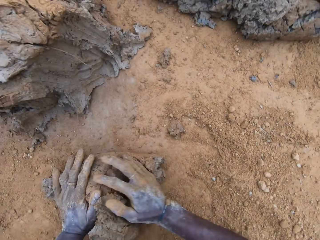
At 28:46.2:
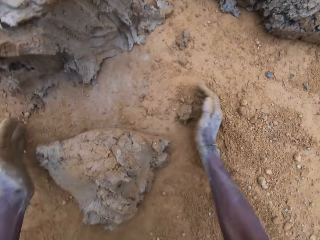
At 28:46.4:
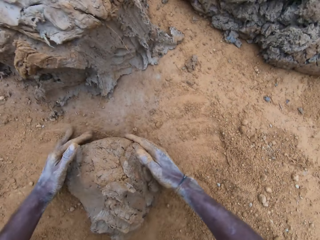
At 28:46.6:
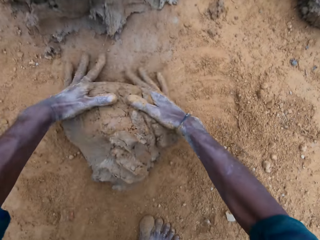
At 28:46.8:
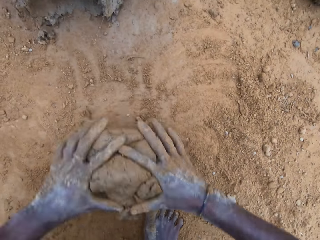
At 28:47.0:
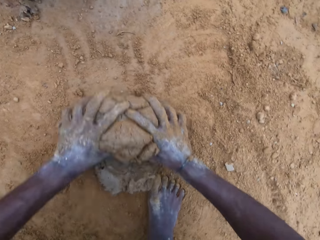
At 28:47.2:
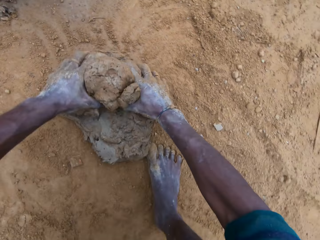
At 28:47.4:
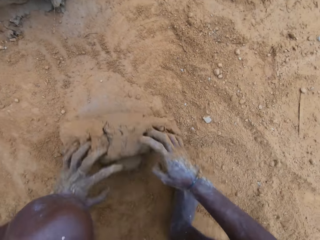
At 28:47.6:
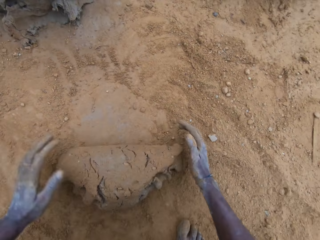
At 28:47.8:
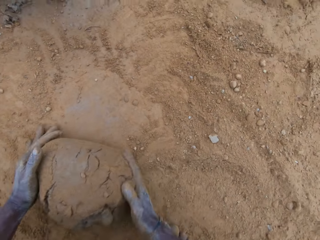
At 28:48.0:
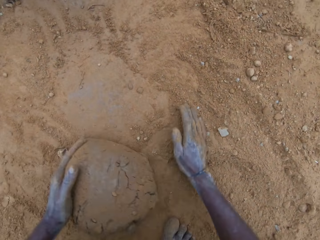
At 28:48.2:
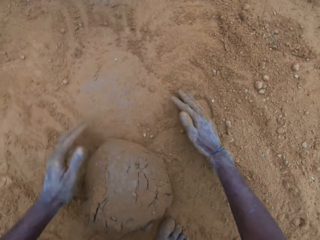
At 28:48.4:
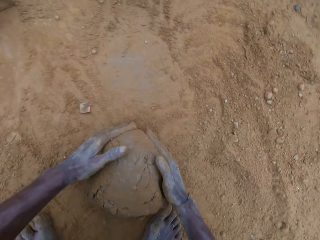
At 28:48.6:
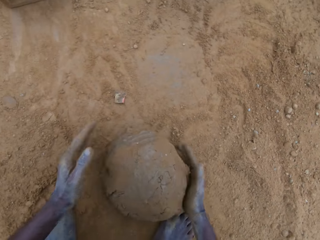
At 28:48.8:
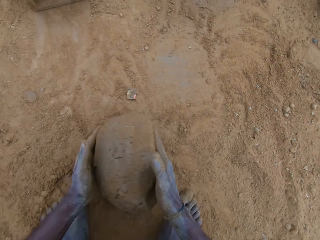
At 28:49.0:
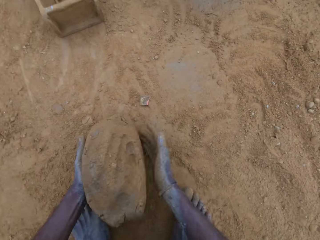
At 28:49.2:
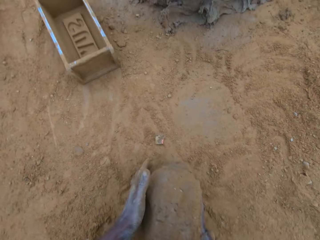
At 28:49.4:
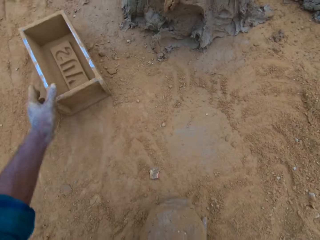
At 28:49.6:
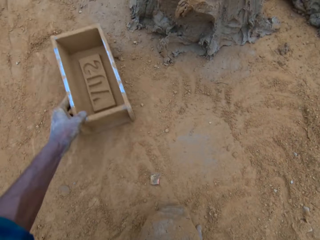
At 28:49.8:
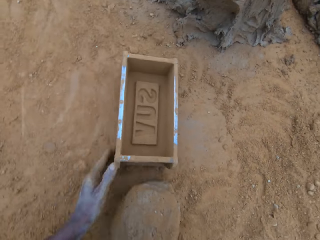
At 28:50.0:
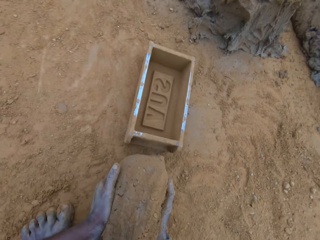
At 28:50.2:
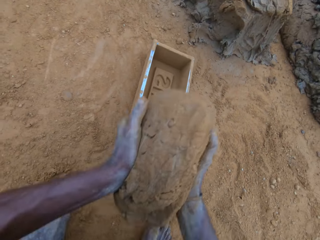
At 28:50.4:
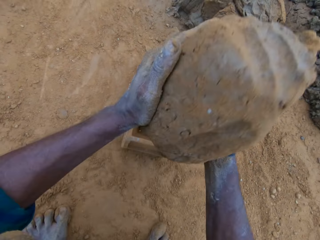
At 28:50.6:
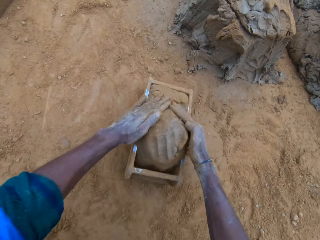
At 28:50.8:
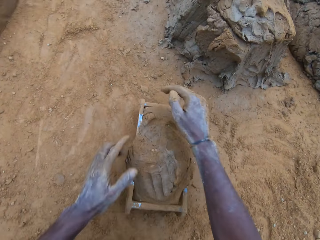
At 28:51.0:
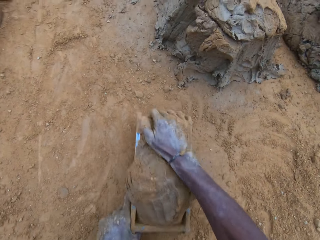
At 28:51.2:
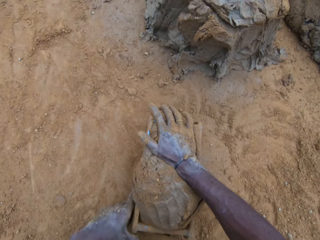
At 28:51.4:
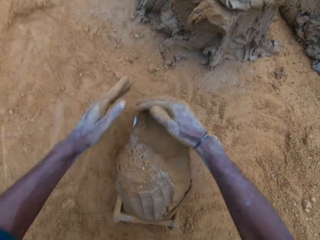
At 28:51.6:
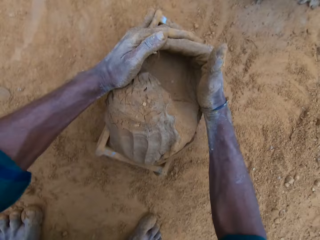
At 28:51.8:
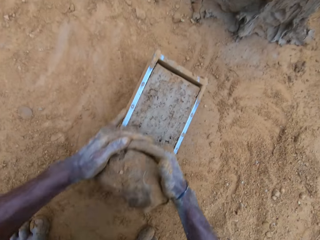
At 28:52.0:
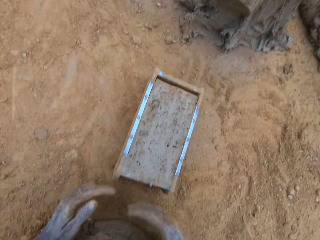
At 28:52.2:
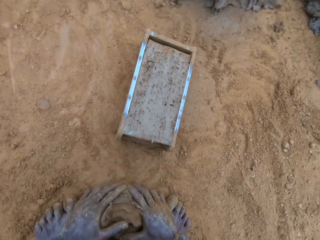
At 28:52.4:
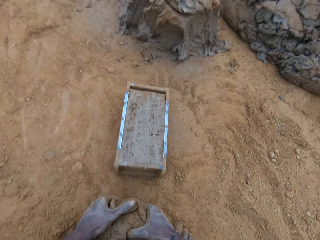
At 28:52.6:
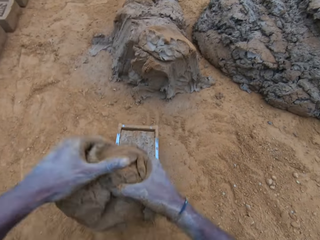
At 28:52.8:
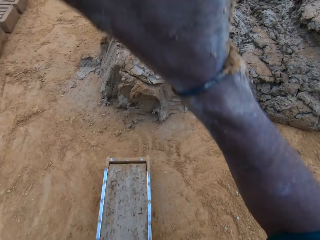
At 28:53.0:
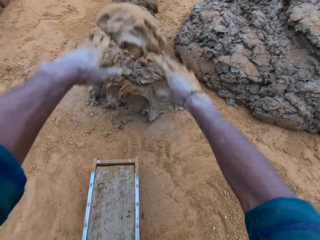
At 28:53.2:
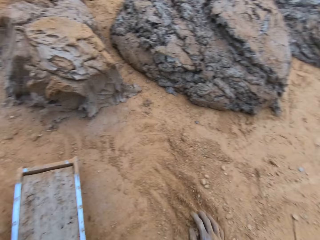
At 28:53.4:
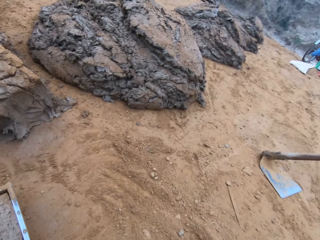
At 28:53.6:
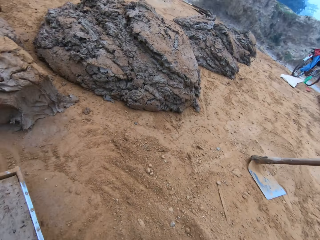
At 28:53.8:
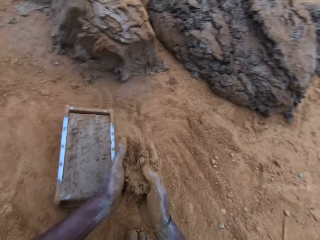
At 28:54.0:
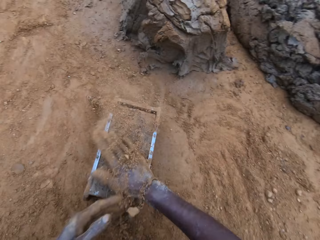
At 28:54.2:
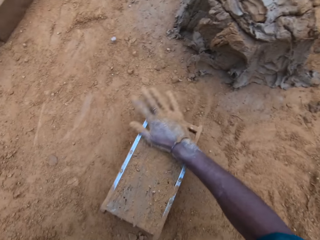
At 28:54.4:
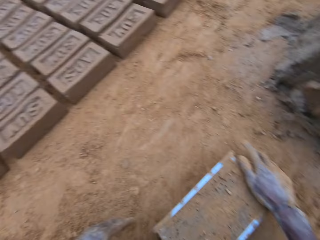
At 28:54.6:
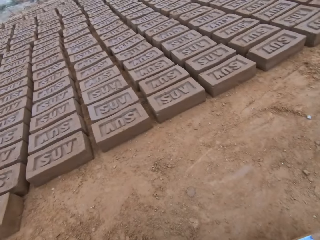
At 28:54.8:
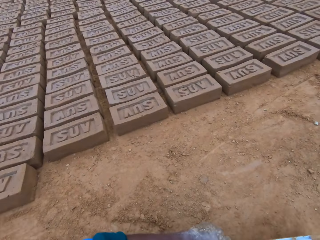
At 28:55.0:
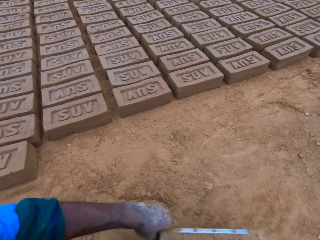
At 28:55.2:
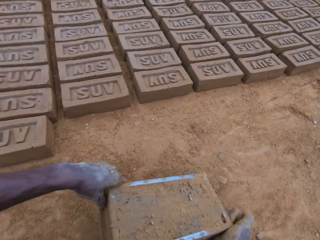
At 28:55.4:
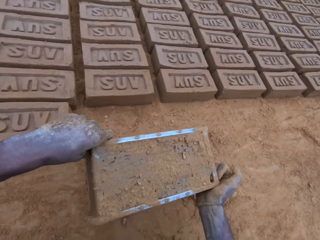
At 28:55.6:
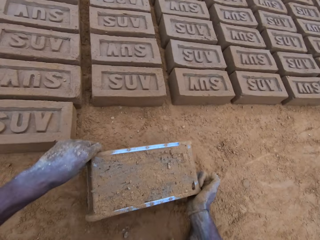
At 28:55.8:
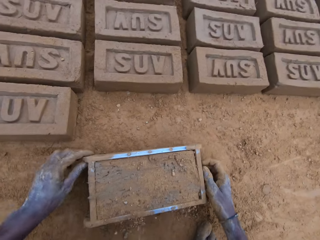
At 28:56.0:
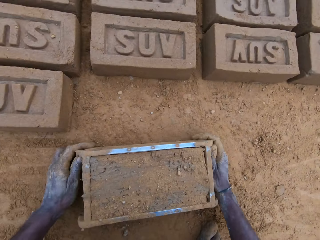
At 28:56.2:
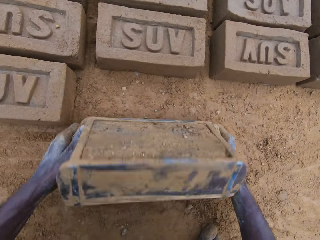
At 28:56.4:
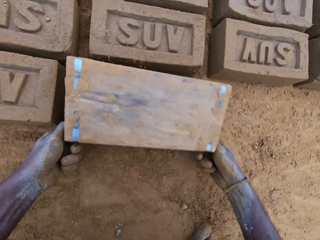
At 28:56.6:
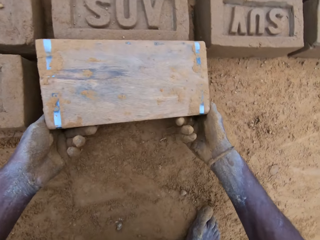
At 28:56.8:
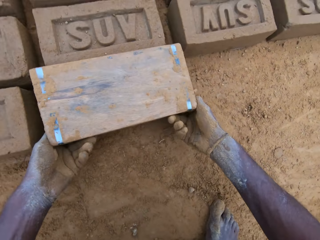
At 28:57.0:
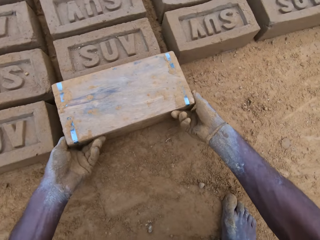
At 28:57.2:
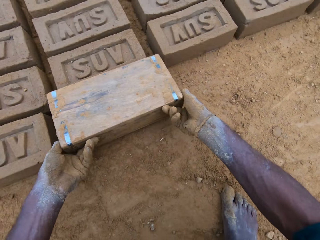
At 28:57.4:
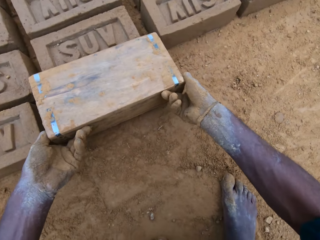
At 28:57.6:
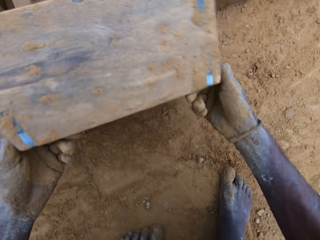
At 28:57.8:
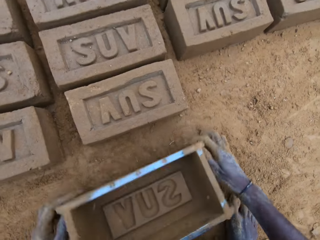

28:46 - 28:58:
The camera wearer mixes the mortar or mud with sand on the ground. He drags the brick mould or block mold on the ground and adjusts the block mold. He puts the mud in the brick mould. He scoops the excess mud. He cuts the mortar with his hand. He rubs the scooped mud with the soil. He throws the cut out mortar with the rest. He pours soil in the brick mould. He holds the brick mould. He carries the block mold. He turns the block mold upside down. He pours the mud on the ground.

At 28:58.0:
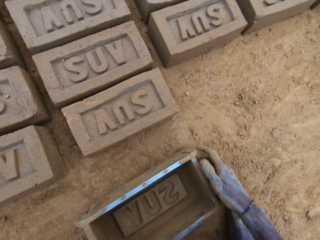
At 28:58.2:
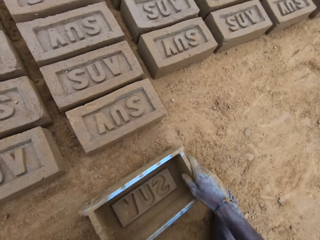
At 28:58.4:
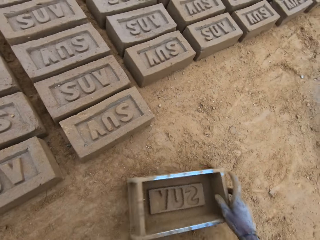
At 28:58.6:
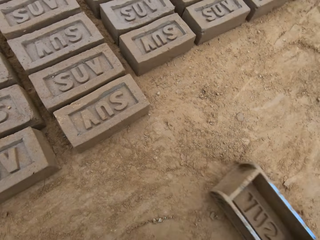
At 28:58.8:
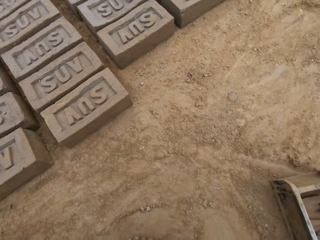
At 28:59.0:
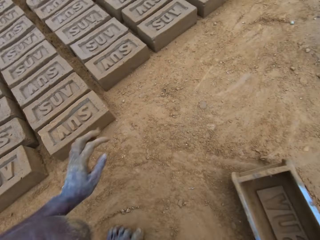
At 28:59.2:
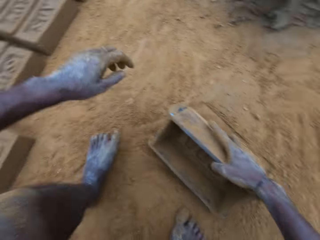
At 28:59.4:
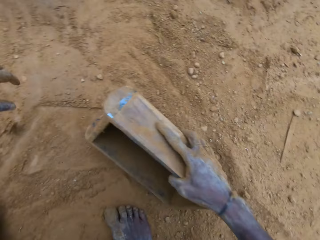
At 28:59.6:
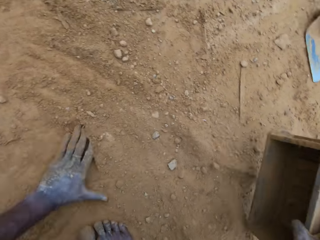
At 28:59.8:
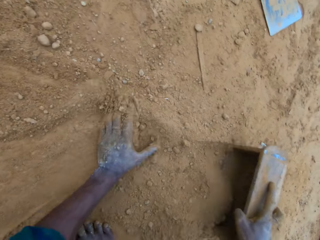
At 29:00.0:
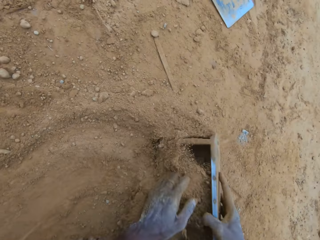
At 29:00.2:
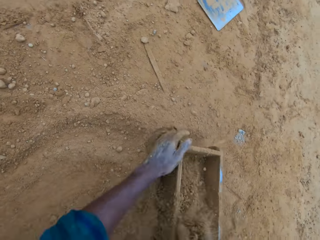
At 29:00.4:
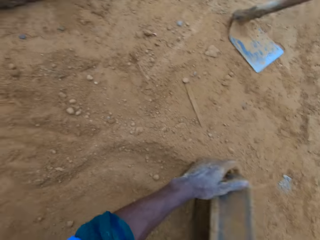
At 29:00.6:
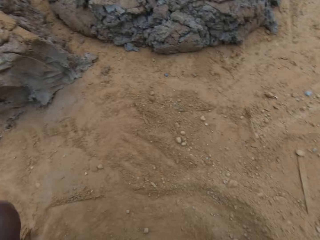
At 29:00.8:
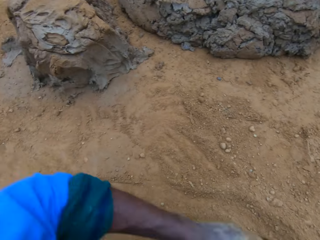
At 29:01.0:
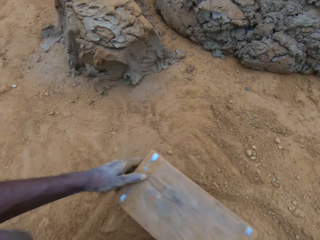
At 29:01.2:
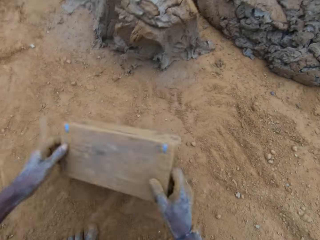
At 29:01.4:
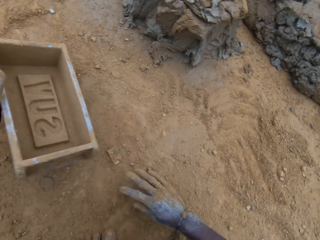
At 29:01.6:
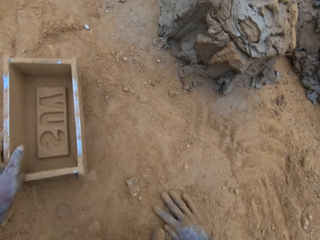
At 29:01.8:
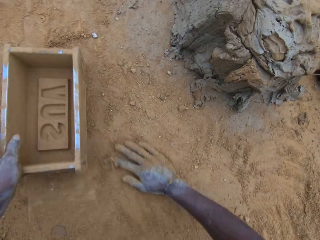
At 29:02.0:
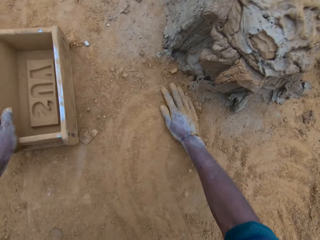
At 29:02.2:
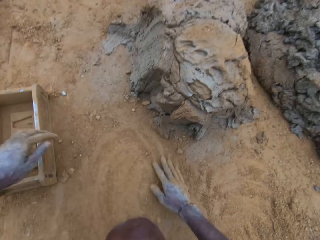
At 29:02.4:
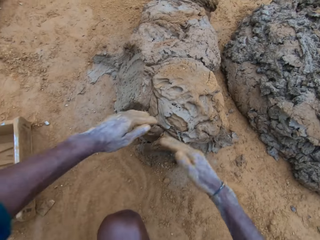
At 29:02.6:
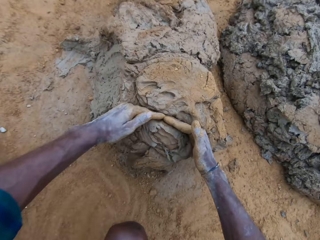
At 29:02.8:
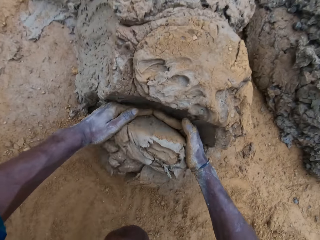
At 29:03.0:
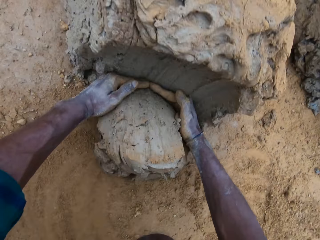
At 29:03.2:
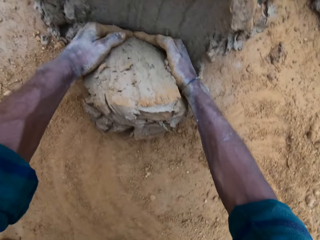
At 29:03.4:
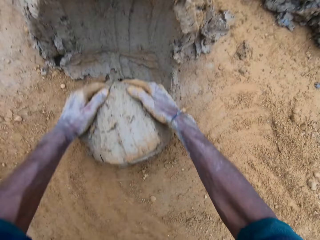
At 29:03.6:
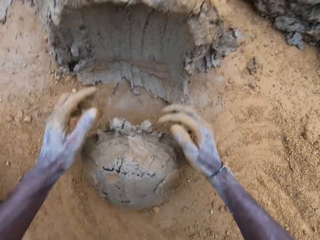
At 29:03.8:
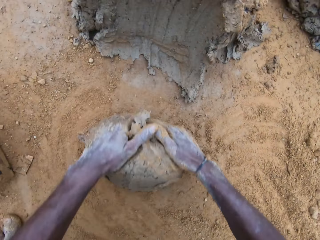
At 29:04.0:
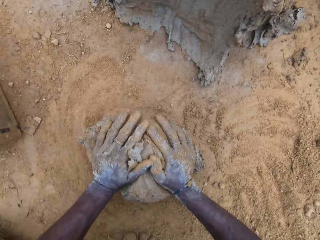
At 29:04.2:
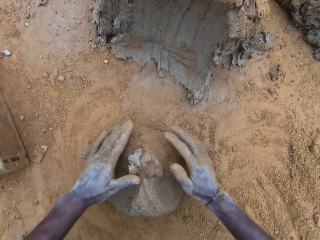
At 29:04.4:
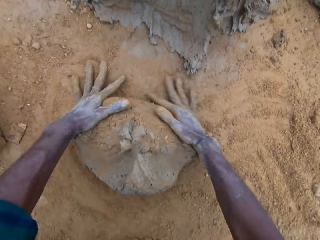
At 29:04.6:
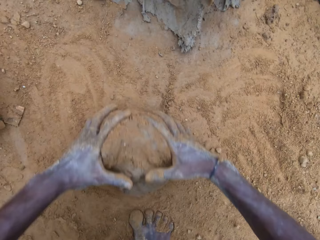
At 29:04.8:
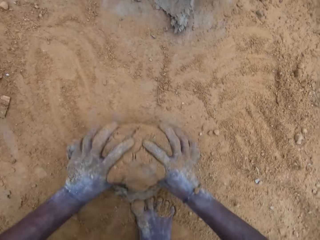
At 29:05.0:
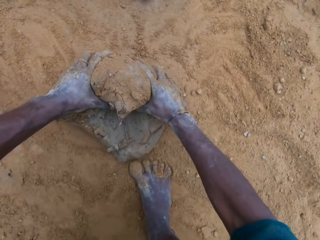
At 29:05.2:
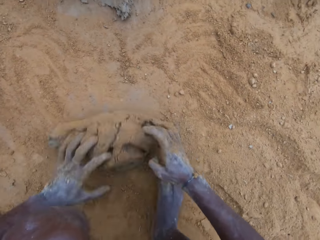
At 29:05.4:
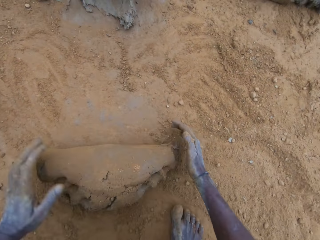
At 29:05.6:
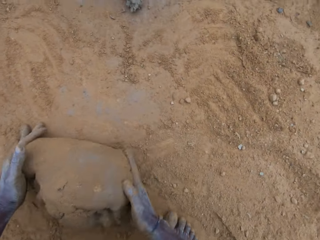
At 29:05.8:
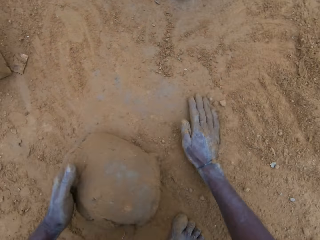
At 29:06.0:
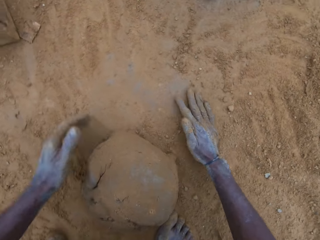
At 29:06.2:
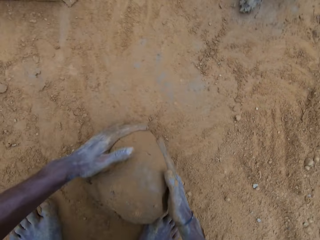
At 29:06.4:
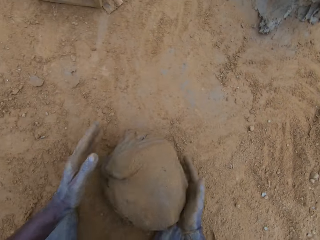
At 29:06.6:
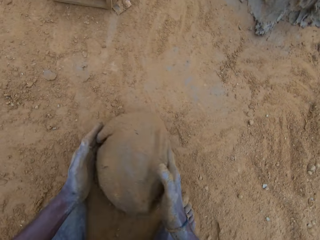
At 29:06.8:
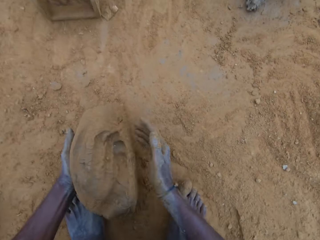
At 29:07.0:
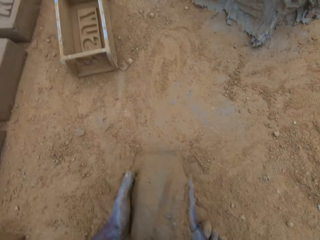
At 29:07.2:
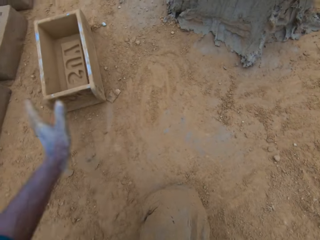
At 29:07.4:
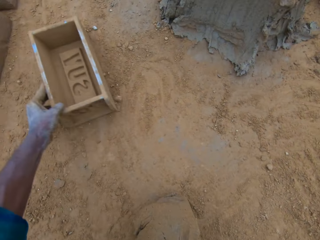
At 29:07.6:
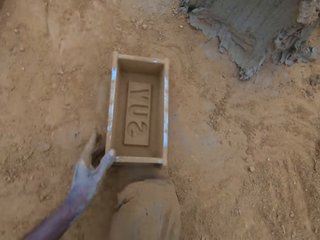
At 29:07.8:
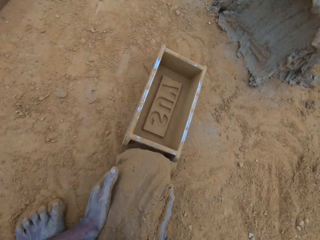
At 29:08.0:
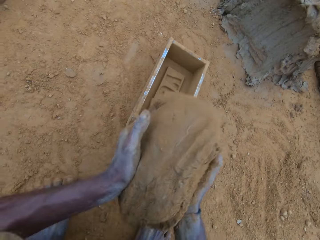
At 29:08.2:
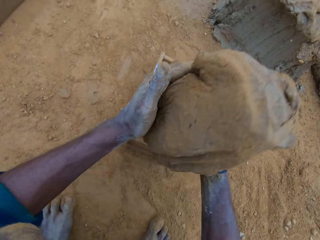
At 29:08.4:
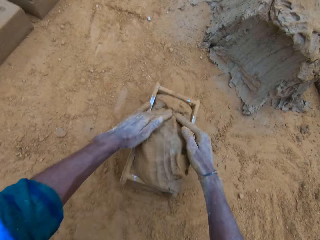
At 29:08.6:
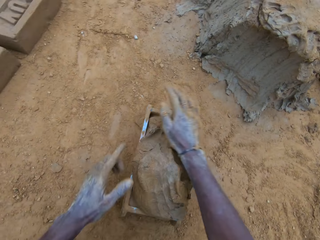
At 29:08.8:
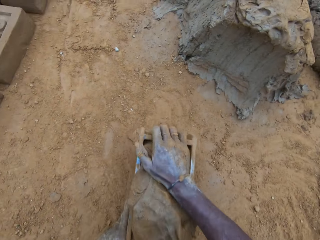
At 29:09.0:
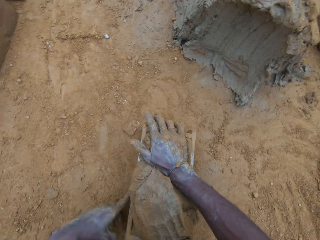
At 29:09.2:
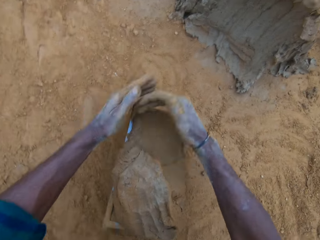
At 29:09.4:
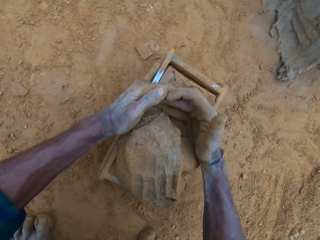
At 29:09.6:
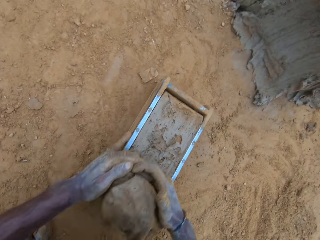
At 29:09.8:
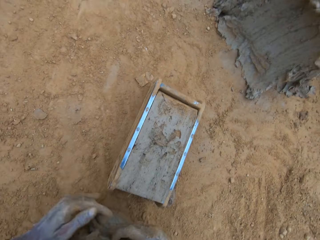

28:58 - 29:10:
The camera wearer places the brick mould or block mold on the ground. He drags the brick mould on the ground. He puts soil or mortar in the brick mould. He pours soil from the brick mould. He holds the brick mould. He rubs his hands on the soil. He cuts the mortar with his hand. He scoops mud. He rubs the mud with the soil. He mixes the mortar with sand on the ground. He adjusts the block mold. He drags the brick mould on the ground. He puts the mud in the brick mould.
